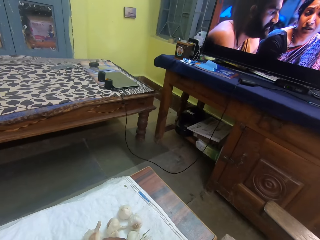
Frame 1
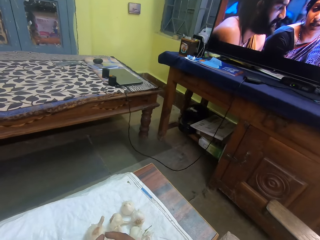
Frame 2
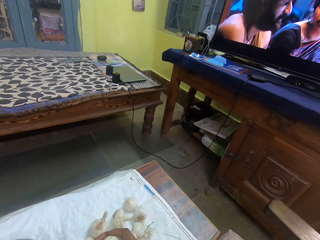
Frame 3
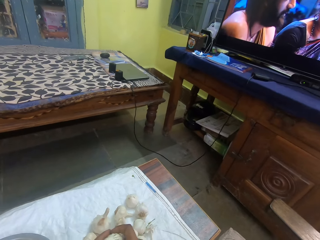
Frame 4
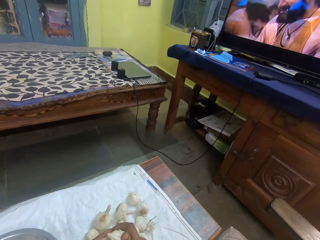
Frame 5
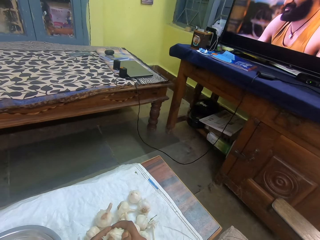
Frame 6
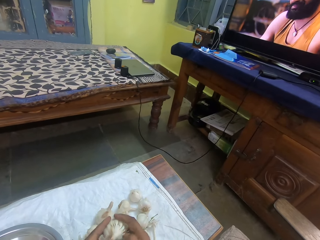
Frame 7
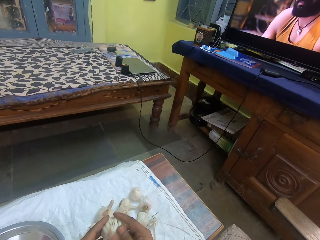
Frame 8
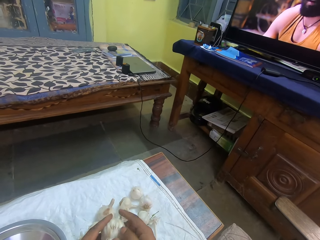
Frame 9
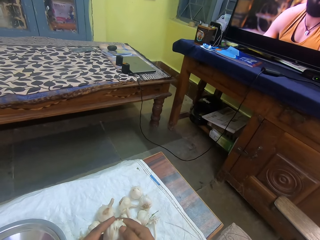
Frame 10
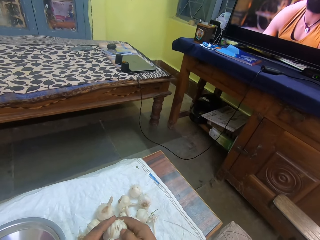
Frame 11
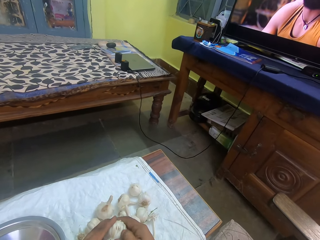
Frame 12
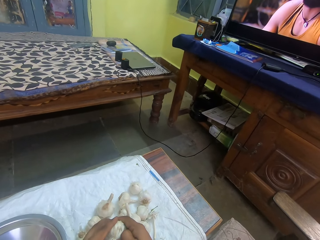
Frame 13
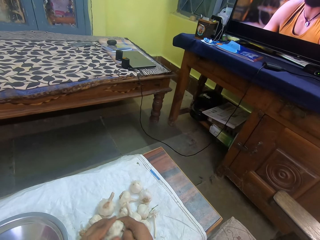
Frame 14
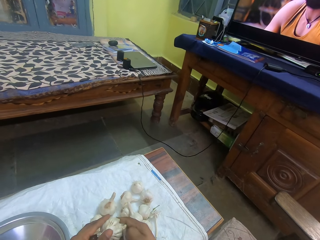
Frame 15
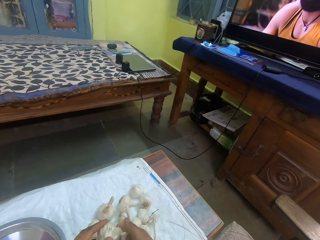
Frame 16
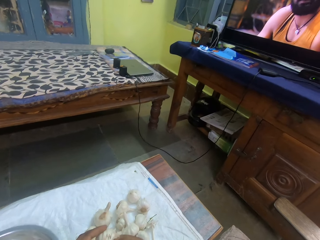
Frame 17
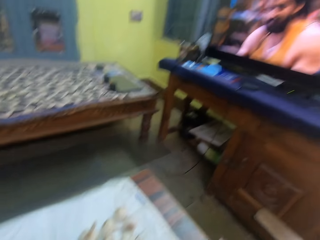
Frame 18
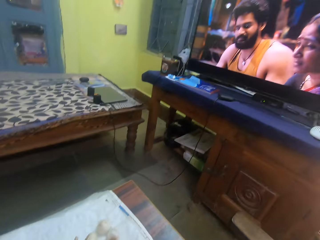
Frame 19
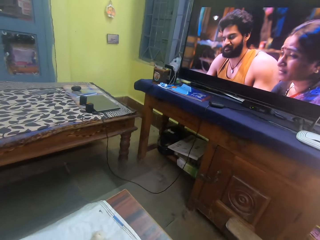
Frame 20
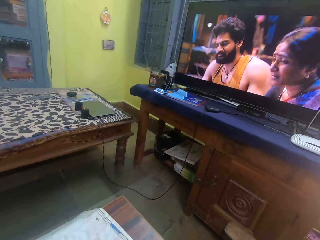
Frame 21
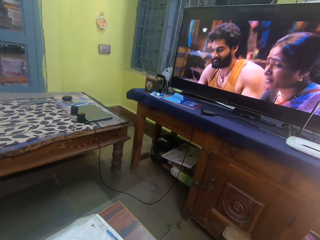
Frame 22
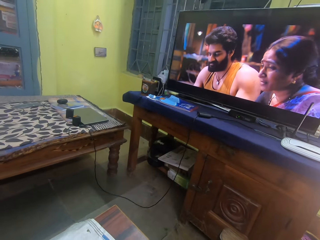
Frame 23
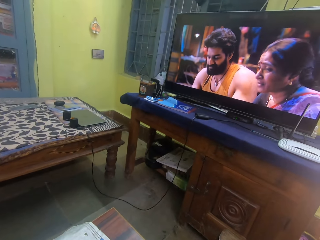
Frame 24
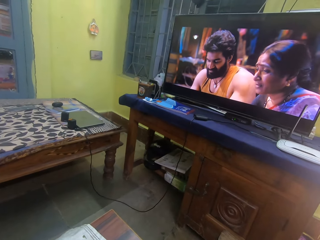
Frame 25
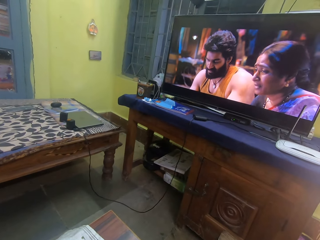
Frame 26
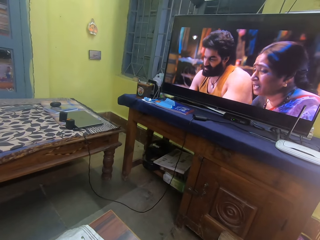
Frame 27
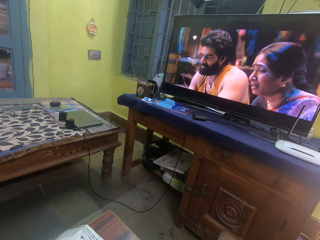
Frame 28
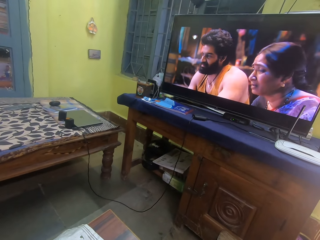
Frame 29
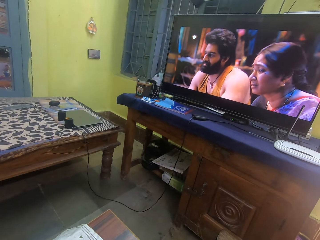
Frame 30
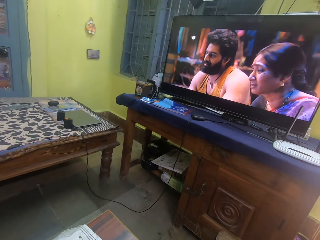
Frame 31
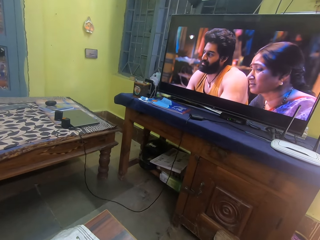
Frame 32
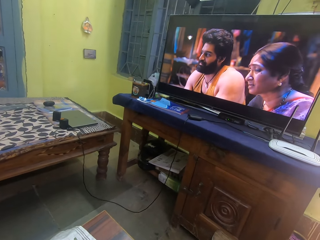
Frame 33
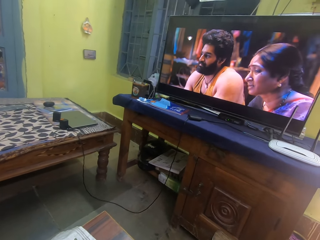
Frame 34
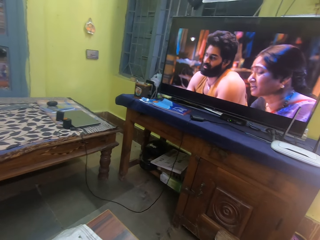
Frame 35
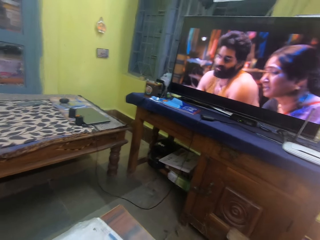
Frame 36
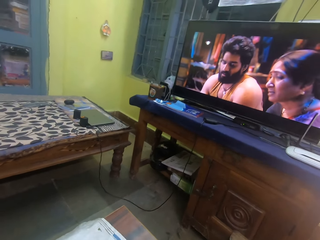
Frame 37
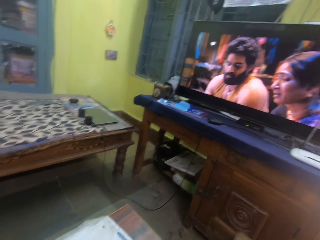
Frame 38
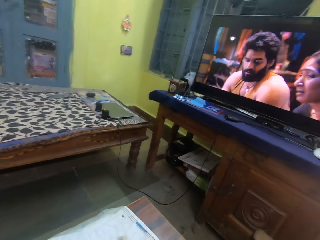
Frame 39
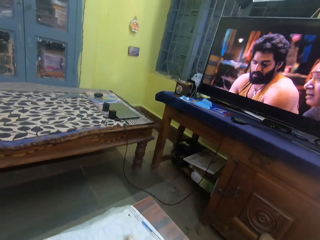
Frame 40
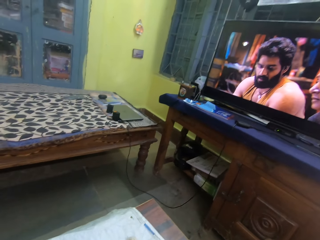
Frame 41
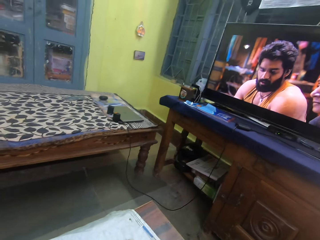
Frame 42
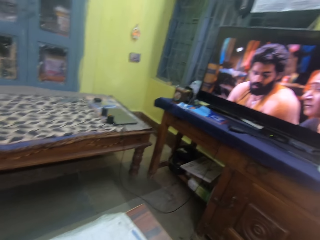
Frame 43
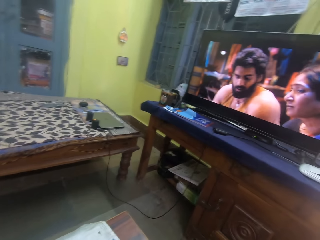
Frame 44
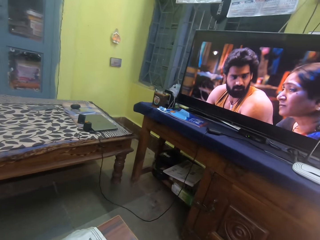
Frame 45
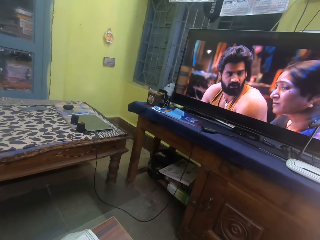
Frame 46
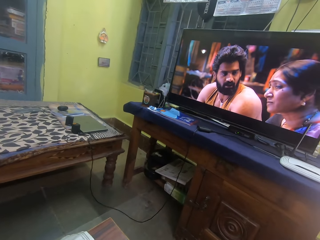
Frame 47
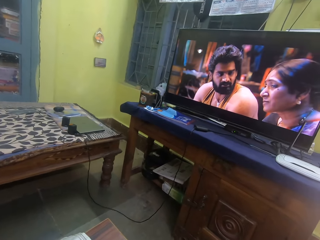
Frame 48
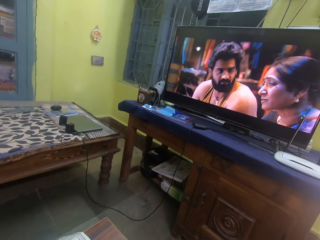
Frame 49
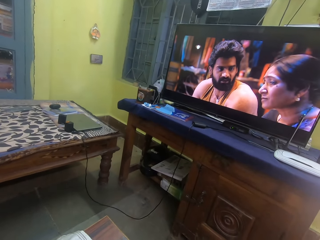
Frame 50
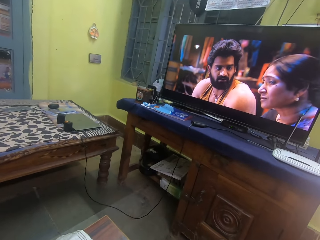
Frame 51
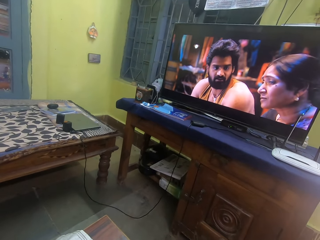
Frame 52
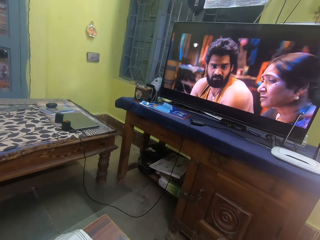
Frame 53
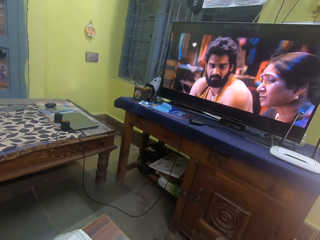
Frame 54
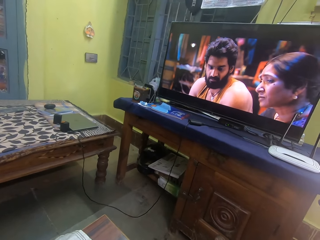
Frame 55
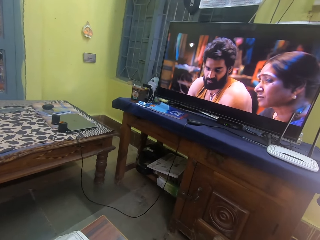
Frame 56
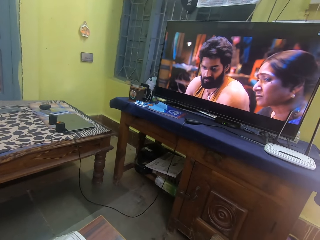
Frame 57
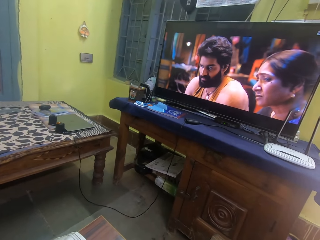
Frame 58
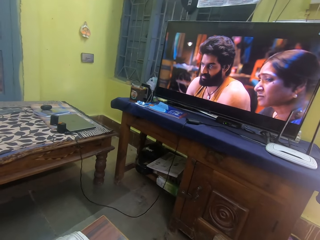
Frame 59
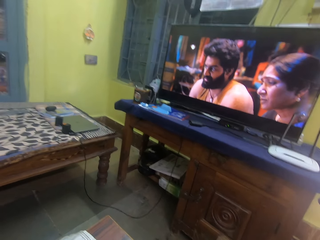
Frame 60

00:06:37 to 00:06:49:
The camera wearer peels garlic with a hand. They break the garlic with a hand. They watch a television.

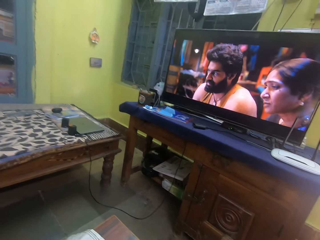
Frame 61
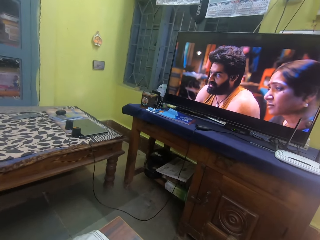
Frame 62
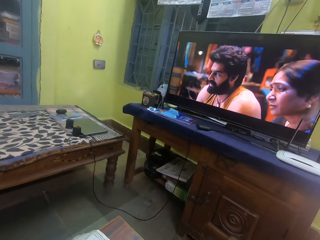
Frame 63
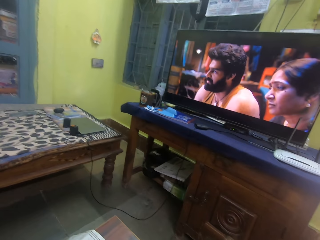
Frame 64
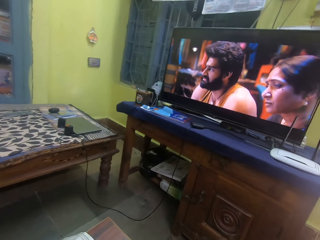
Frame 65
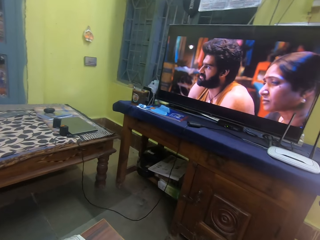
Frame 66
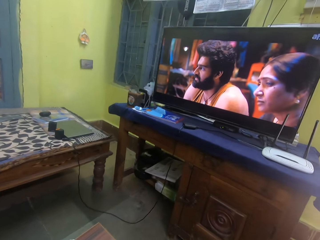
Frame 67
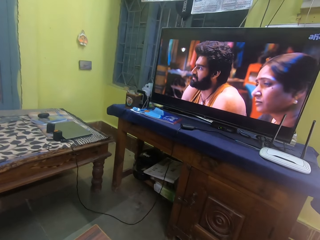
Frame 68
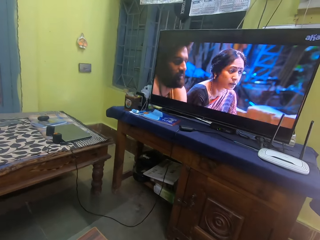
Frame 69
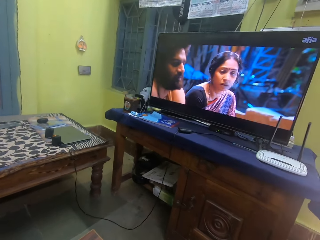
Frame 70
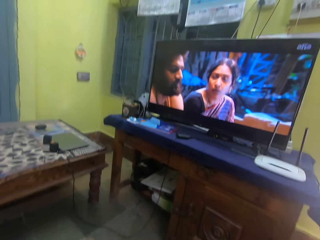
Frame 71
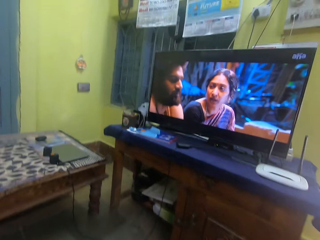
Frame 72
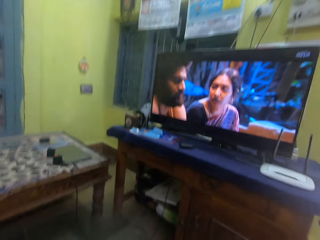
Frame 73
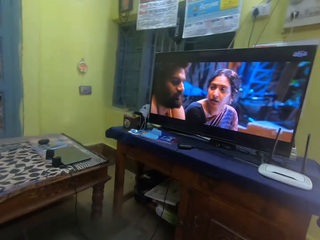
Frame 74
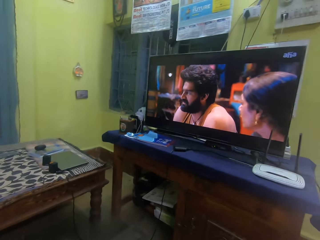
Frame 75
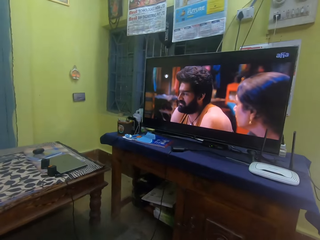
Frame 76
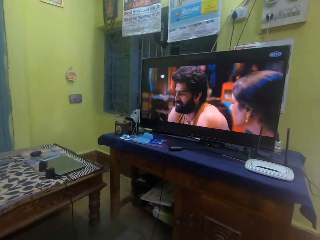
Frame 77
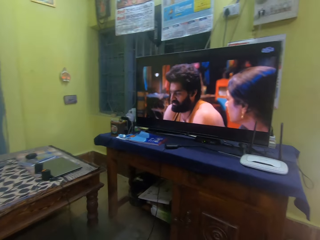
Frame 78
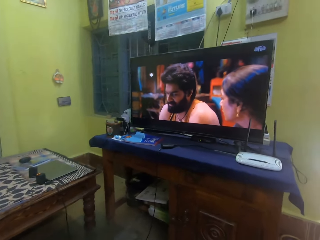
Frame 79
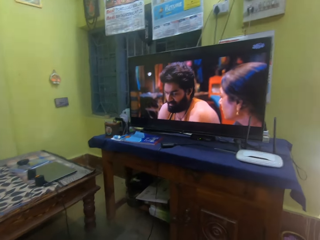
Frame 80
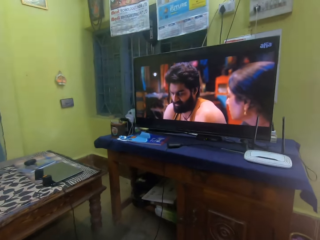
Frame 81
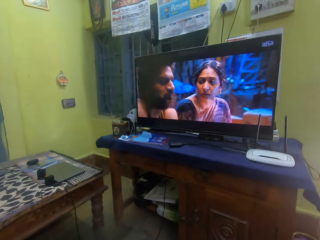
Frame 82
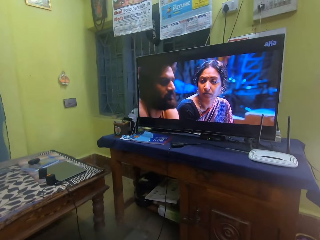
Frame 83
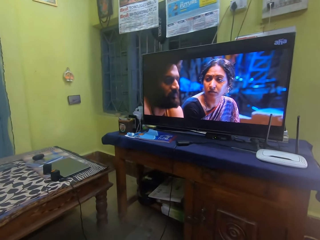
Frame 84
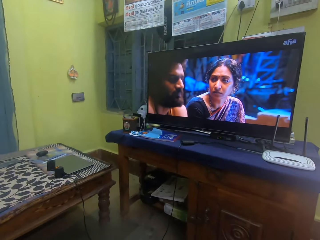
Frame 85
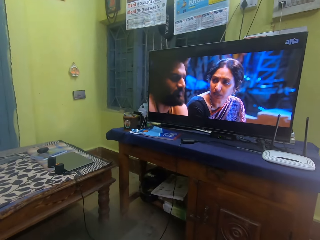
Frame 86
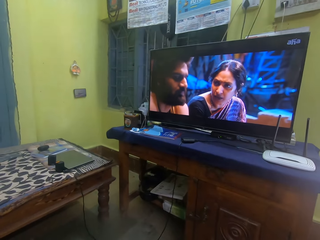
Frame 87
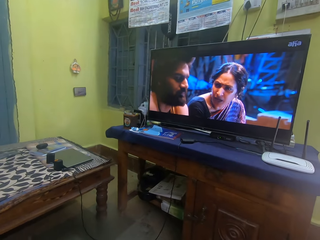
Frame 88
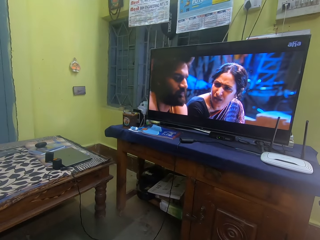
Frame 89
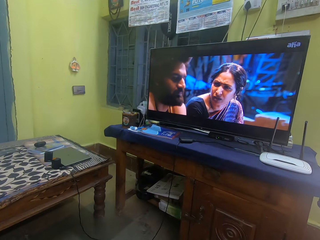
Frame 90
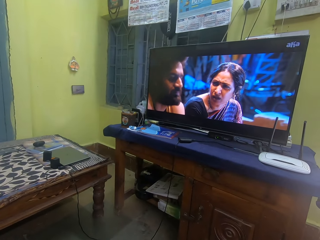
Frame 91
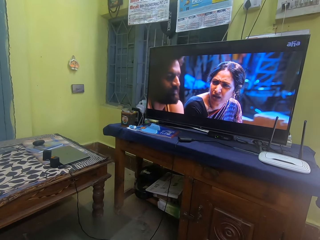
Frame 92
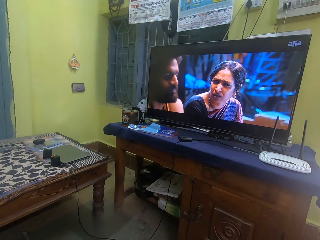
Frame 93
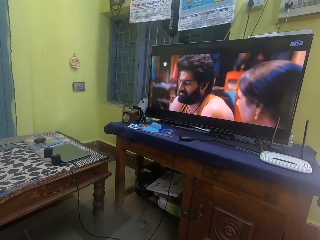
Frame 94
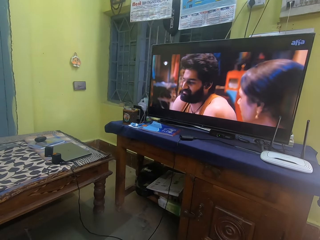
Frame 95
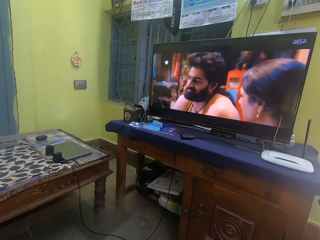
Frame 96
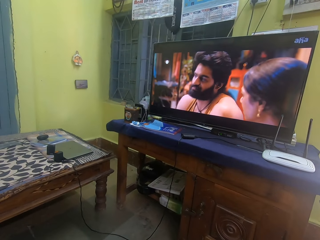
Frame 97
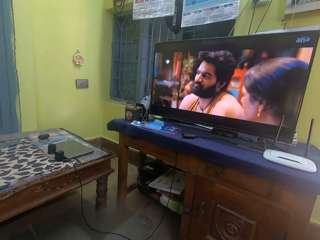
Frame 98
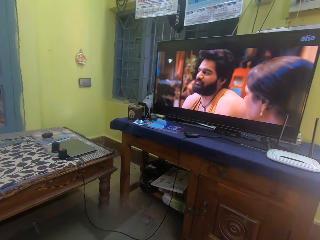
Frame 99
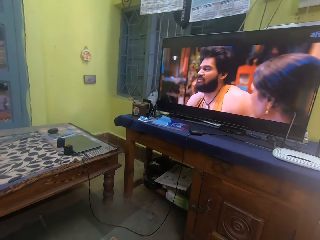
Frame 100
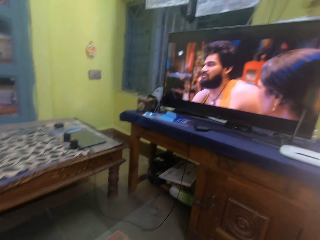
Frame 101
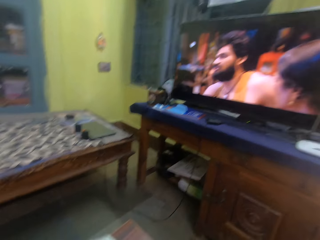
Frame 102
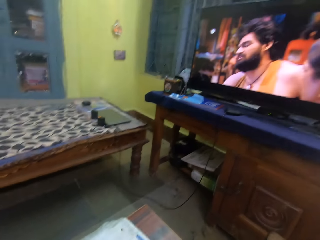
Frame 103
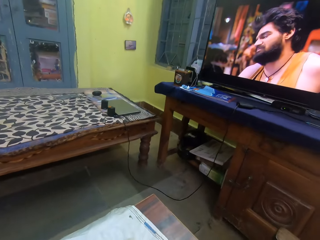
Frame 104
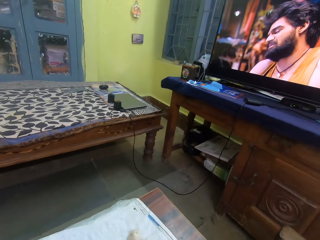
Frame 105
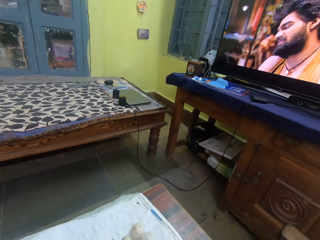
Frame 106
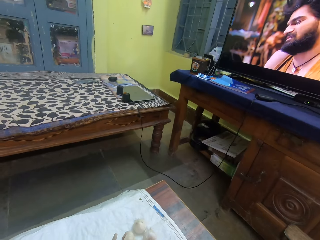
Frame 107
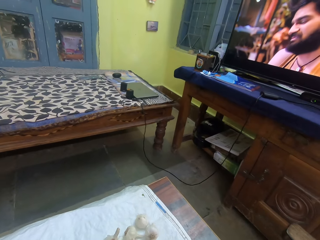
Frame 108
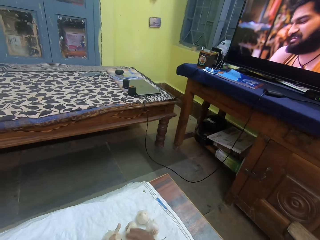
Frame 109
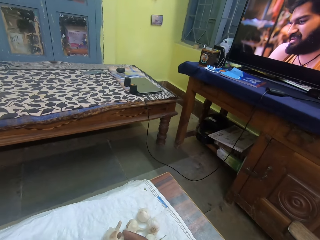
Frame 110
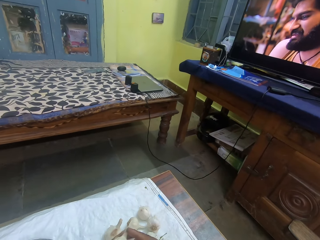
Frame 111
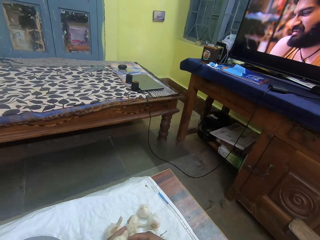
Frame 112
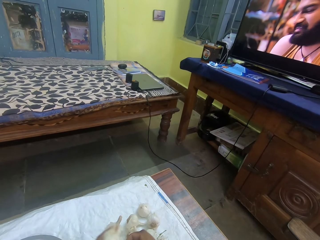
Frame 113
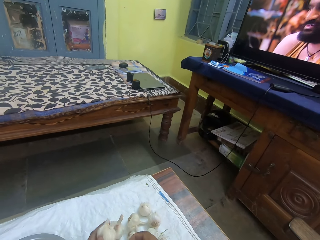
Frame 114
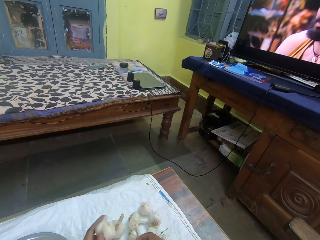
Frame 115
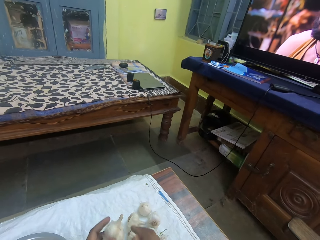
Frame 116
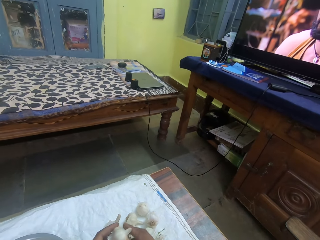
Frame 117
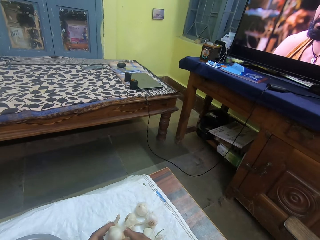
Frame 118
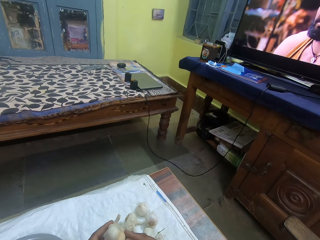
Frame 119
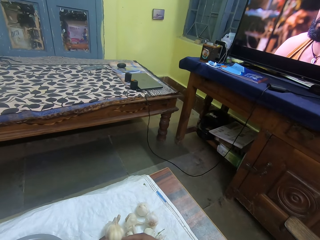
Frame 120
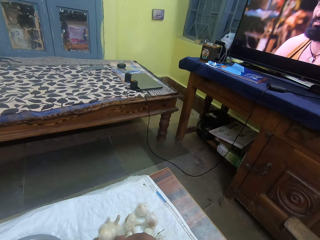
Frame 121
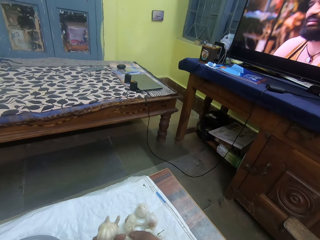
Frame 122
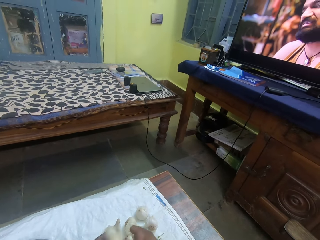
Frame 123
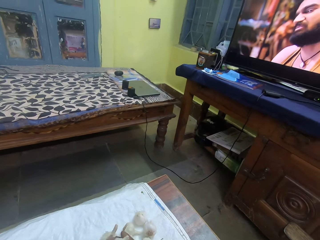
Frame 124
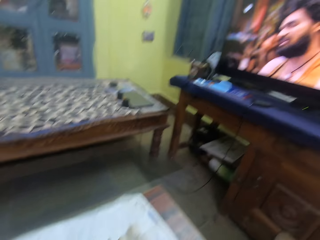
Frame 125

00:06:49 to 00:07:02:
The camera wearer looks at a table. They peel garlic with a hand.
